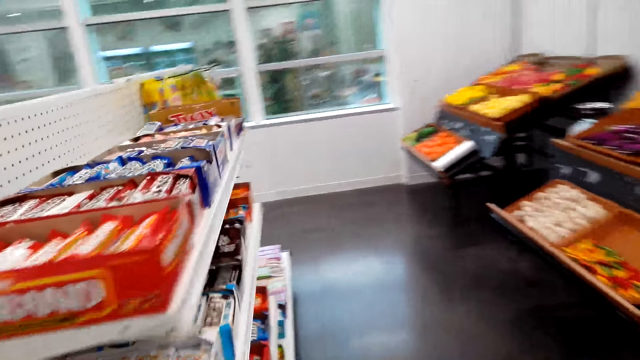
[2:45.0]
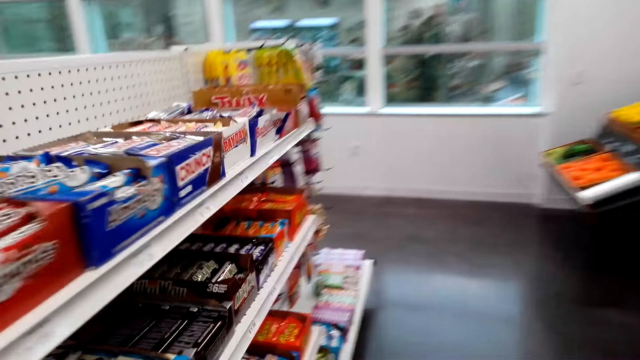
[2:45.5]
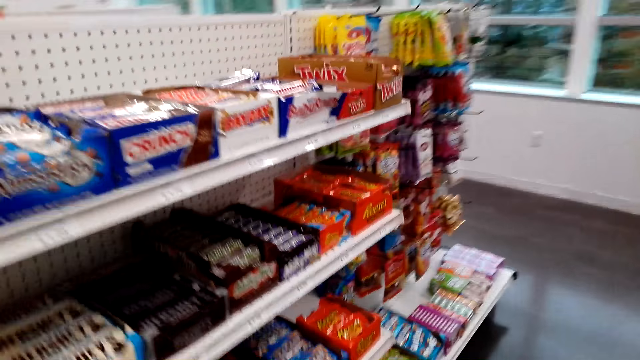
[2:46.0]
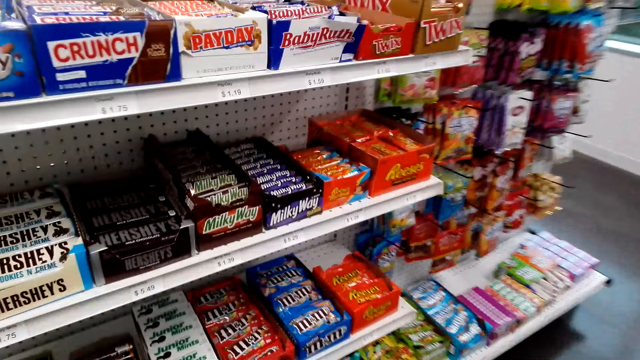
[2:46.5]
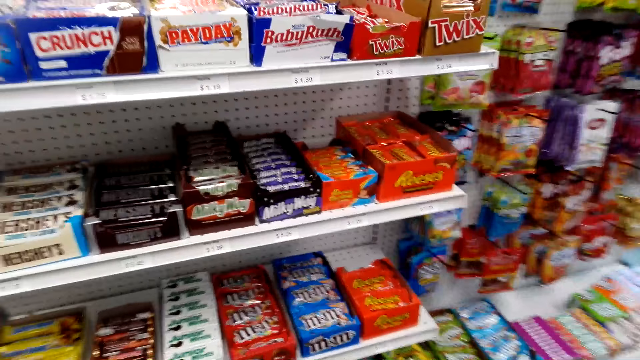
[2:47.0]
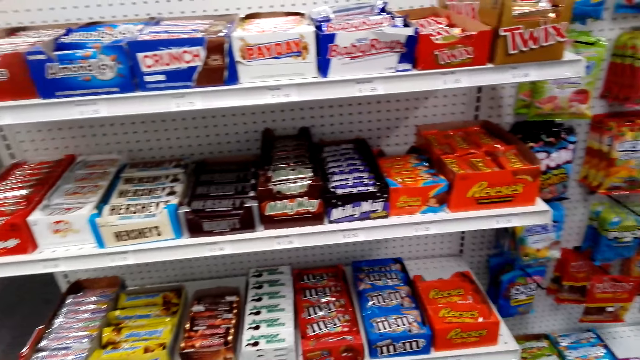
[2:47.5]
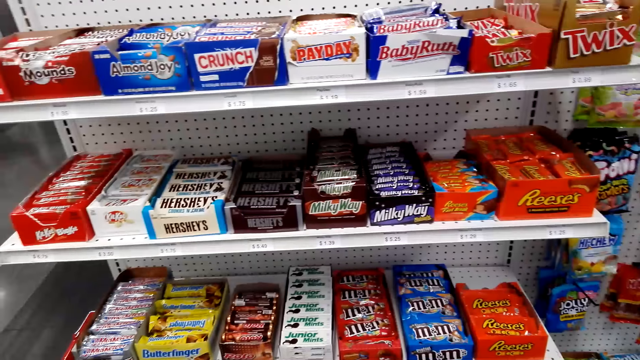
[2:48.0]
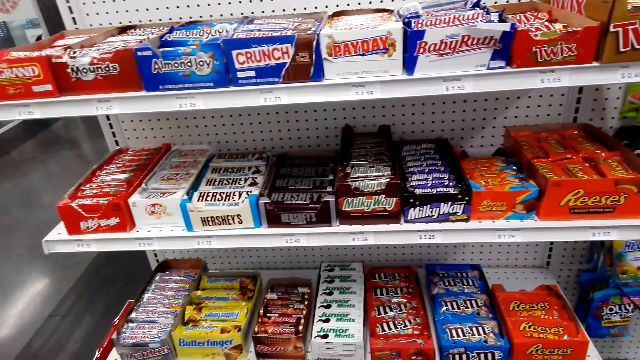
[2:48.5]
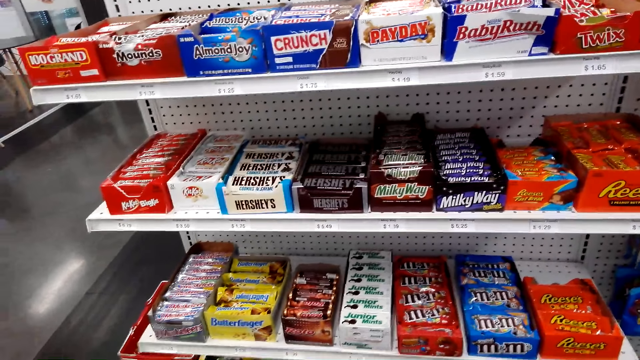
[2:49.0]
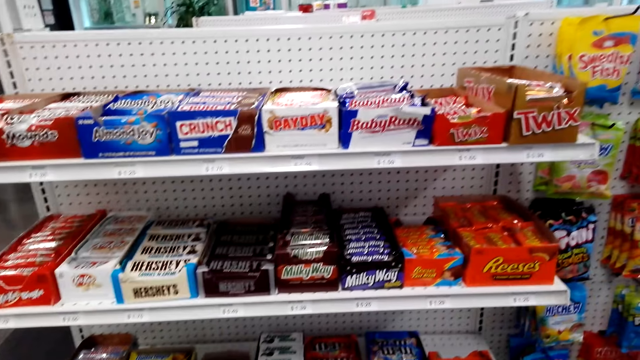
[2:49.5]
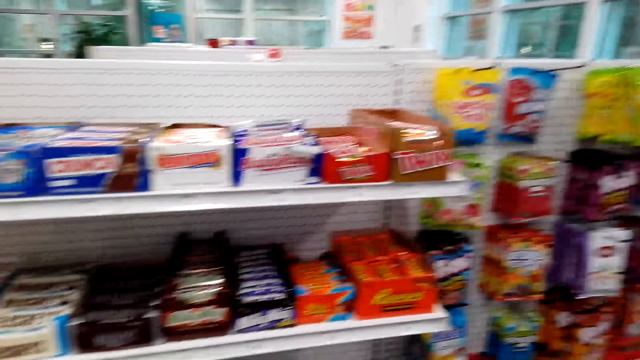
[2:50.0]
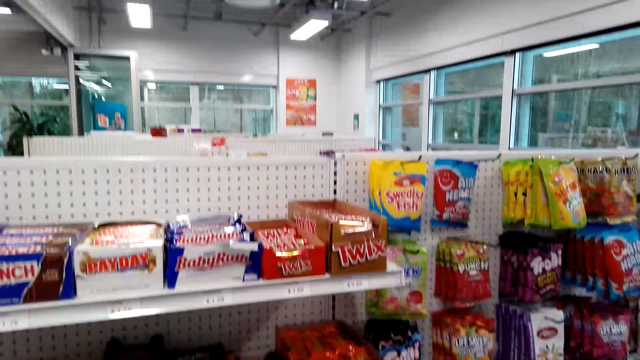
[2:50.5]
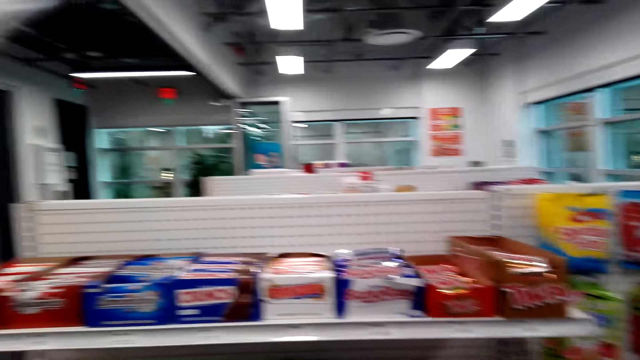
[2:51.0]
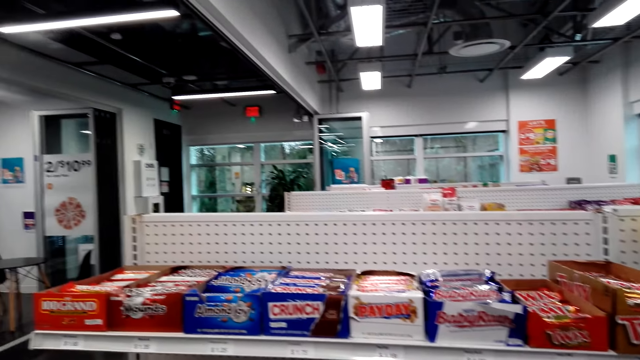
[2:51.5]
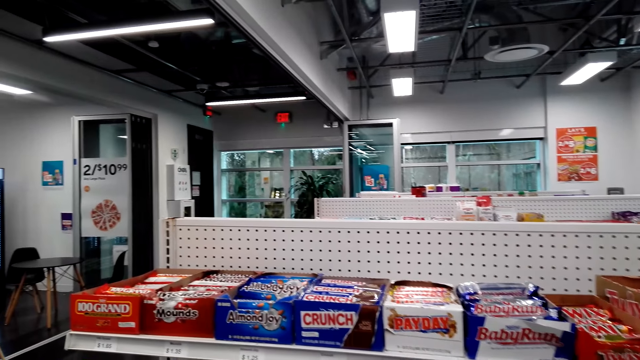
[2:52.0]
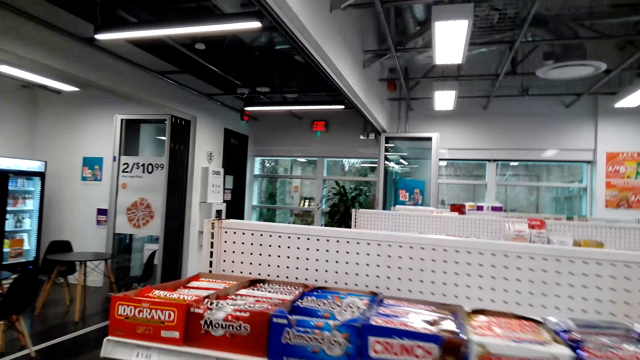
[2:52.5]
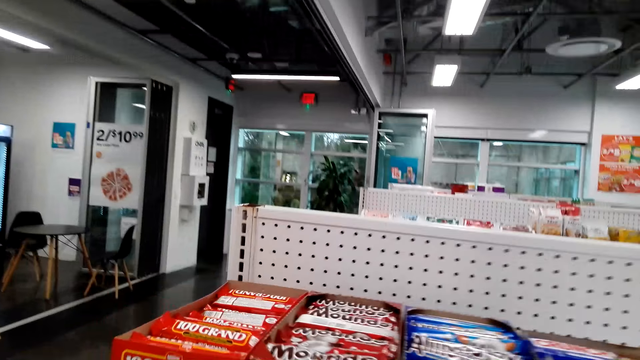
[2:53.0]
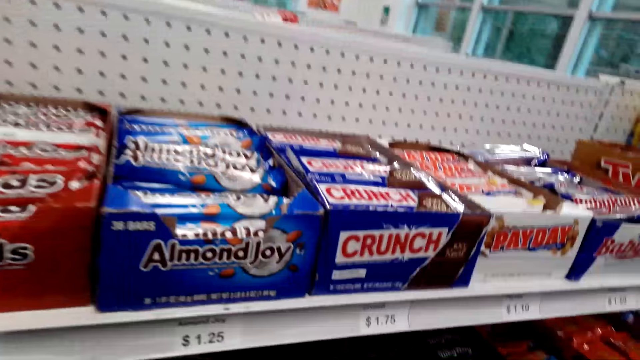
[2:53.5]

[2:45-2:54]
The camera wearer looks for snacks.

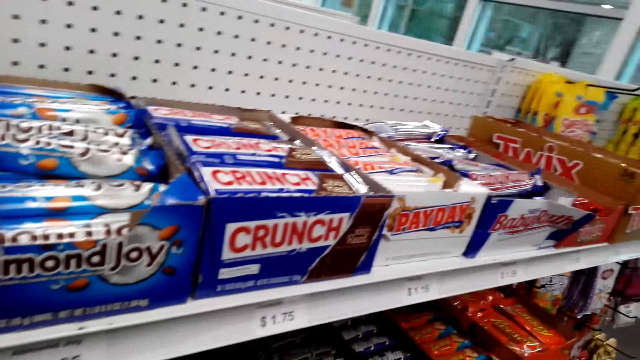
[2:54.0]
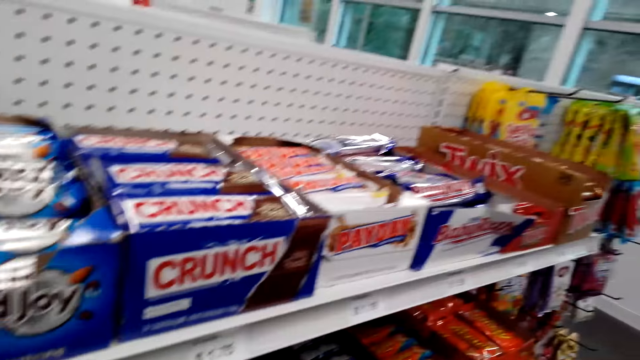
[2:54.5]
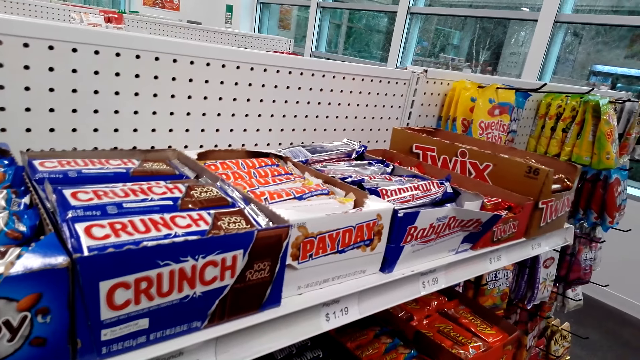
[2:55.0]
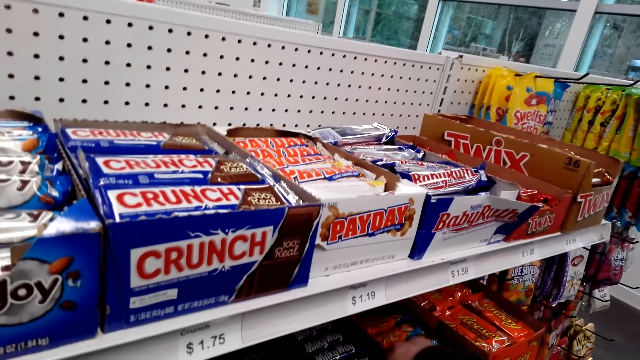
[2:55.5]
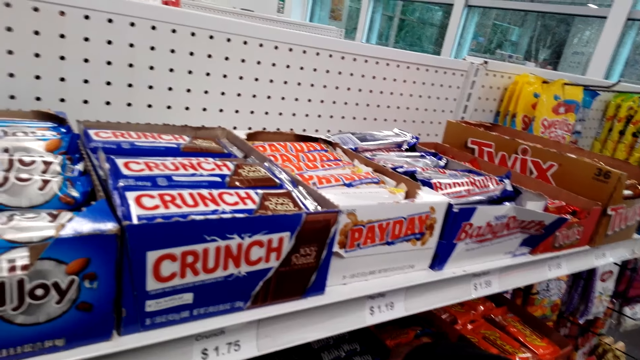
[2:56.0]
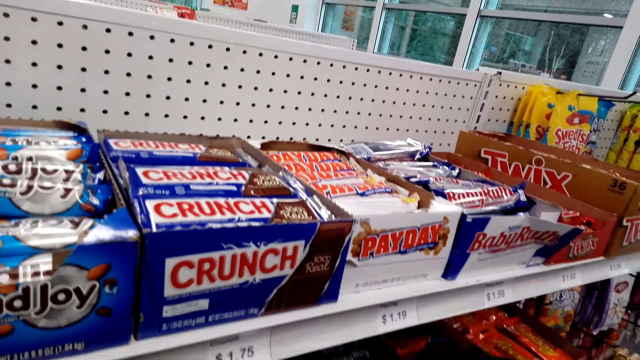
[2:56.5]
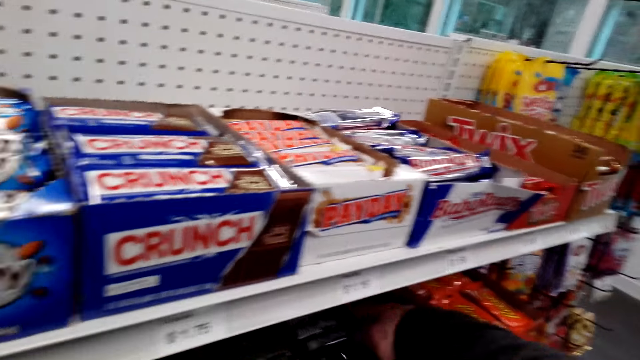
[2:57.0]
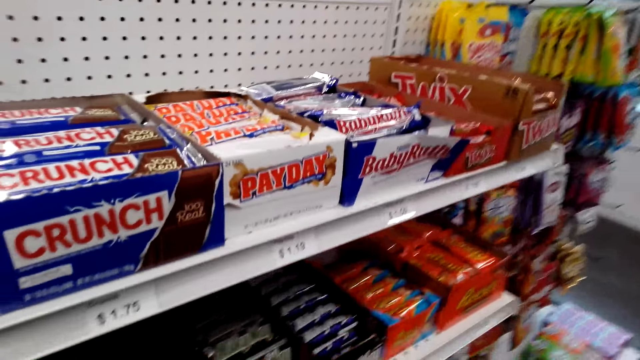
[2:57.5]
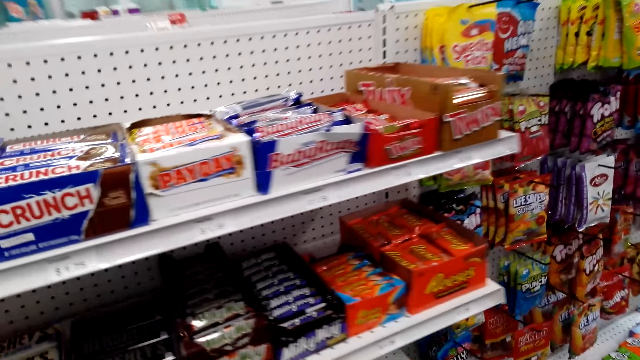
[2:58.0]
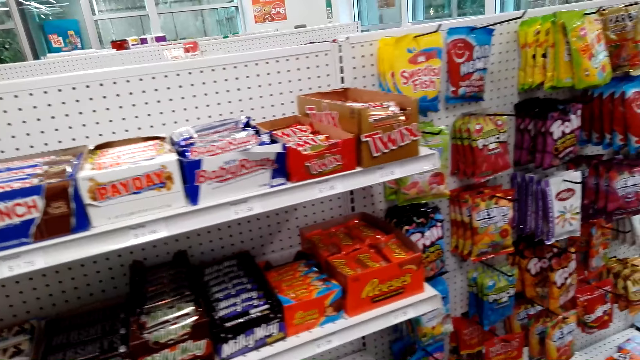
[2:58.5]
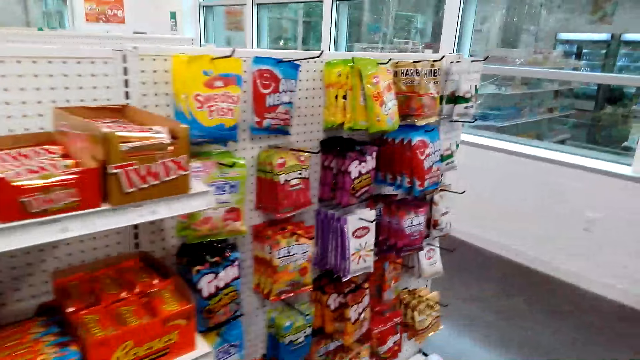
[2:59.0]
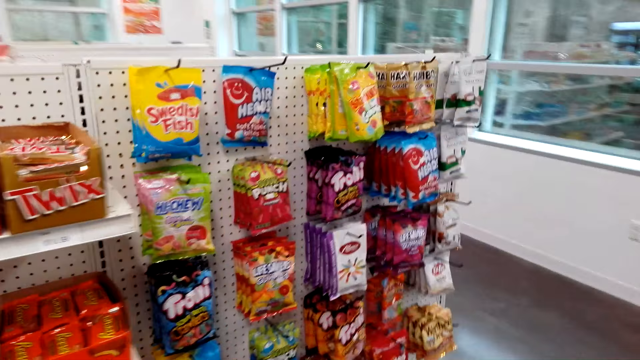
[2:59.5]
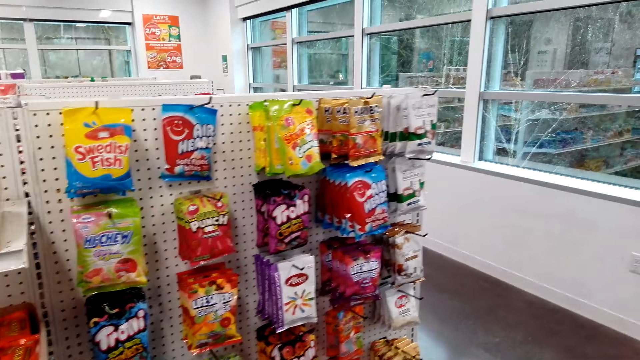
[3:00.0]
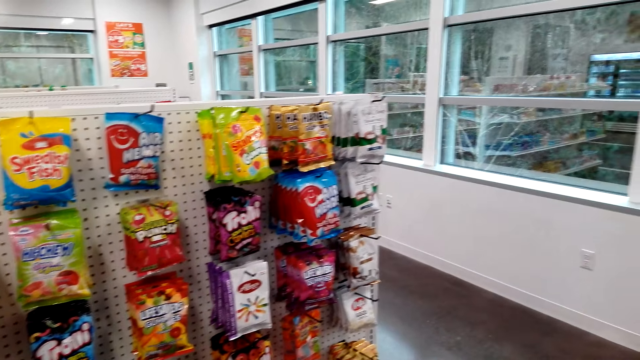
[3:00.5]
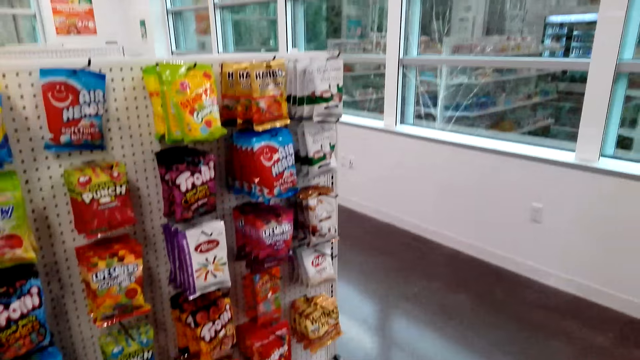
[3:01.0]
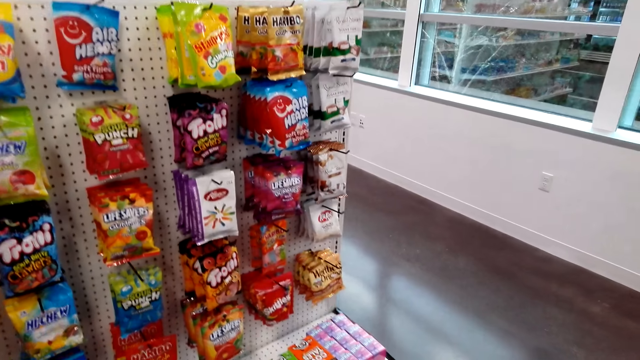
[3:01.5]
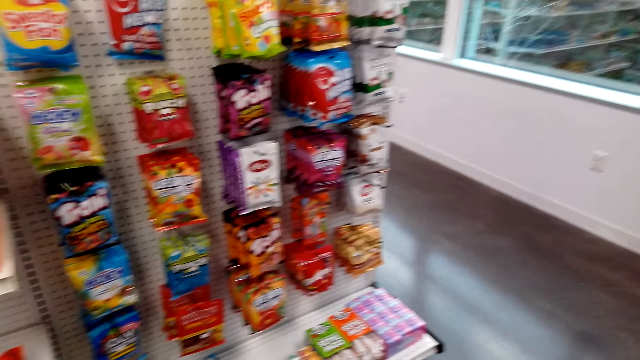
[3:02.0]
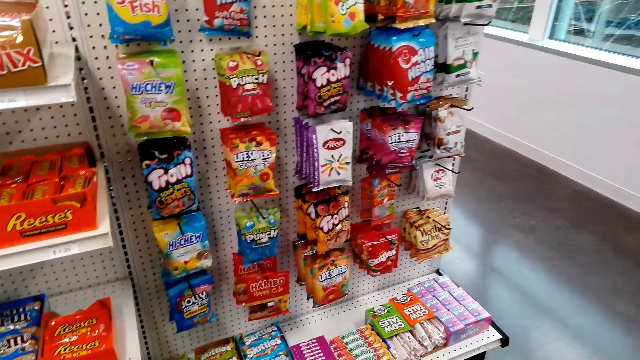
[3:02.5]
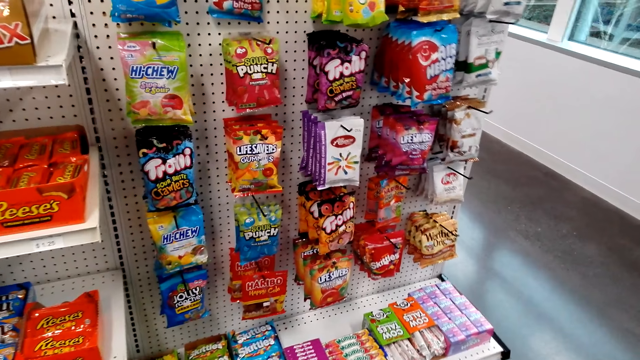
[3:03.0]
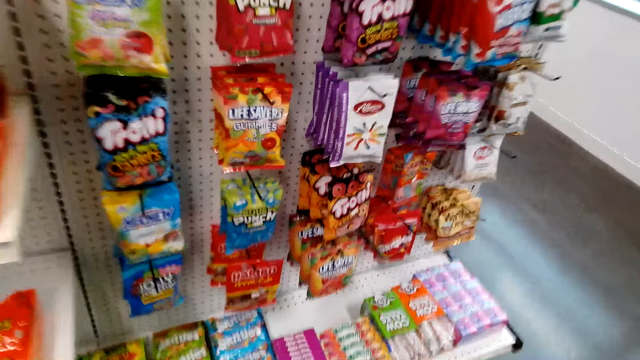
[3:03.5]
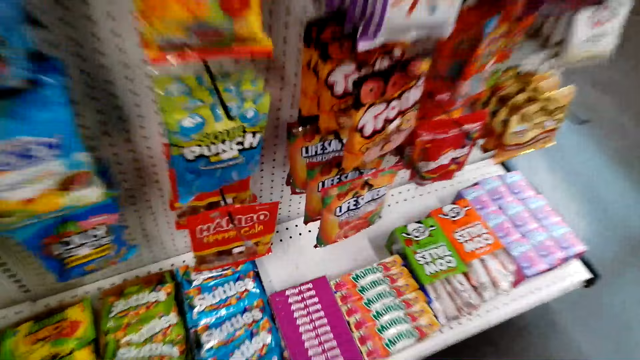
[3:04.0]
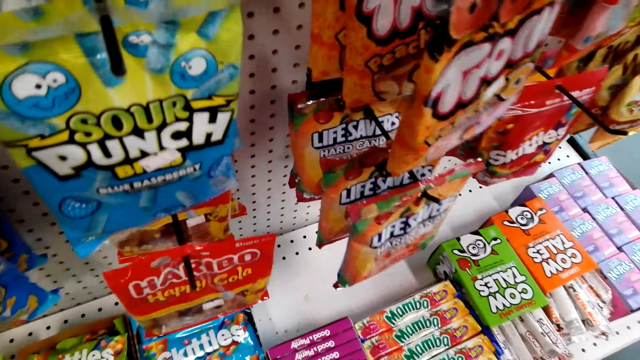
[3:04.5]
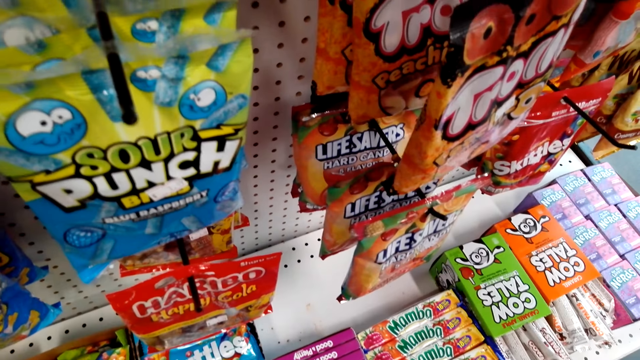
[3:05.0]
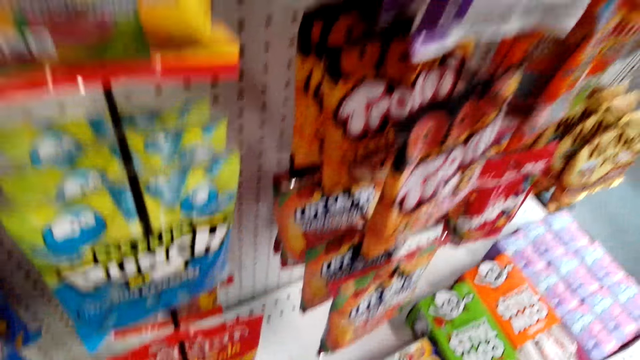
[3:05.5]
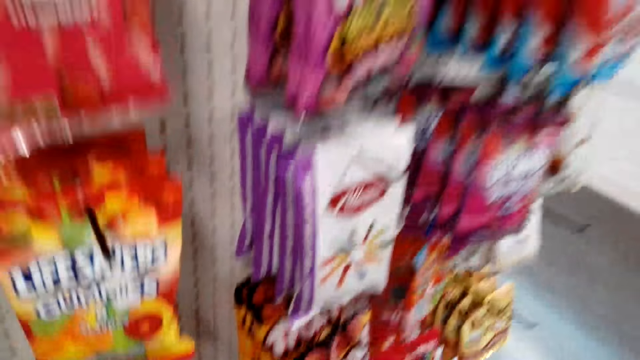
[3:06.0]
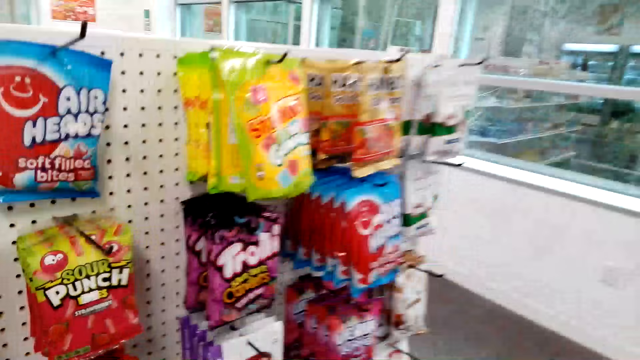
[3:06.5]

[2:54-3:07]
The camera wearer moves their hand to the shelf. They pick up snacks from the shelf. They move around.
